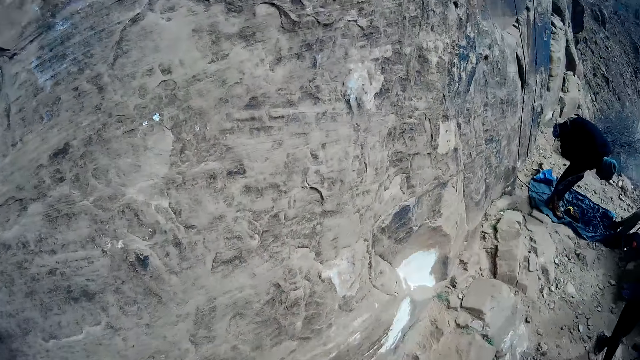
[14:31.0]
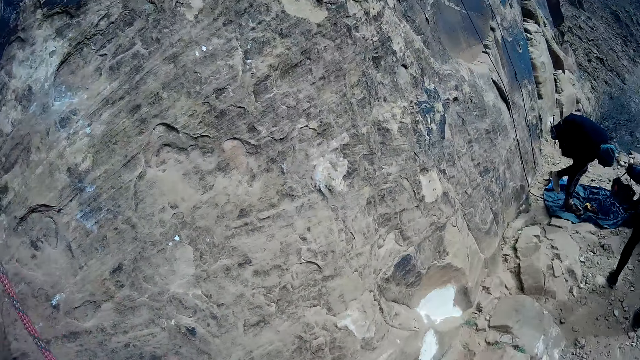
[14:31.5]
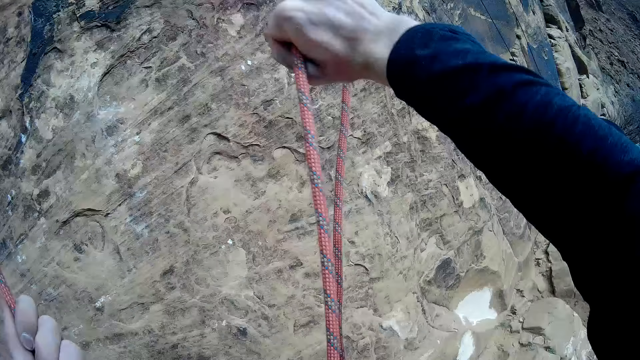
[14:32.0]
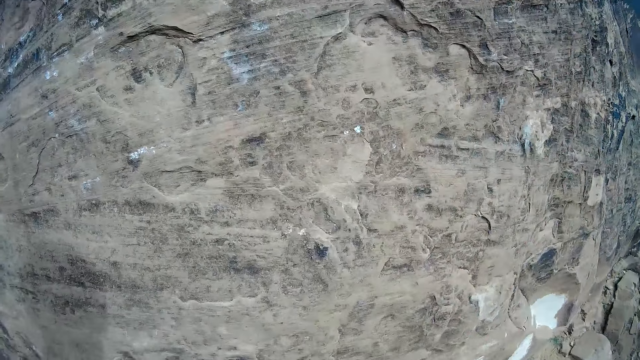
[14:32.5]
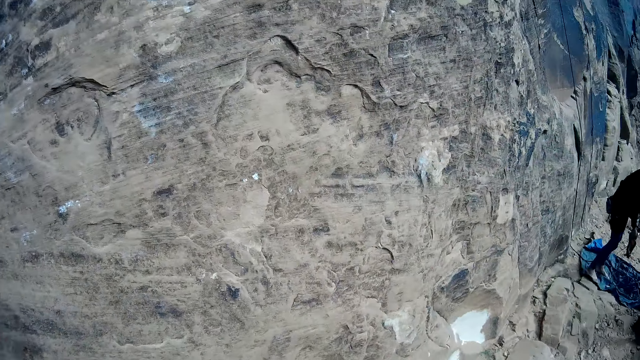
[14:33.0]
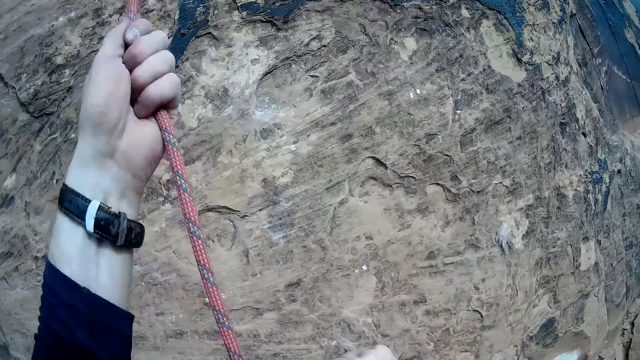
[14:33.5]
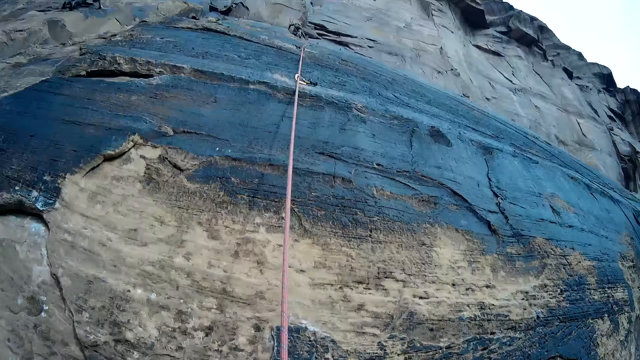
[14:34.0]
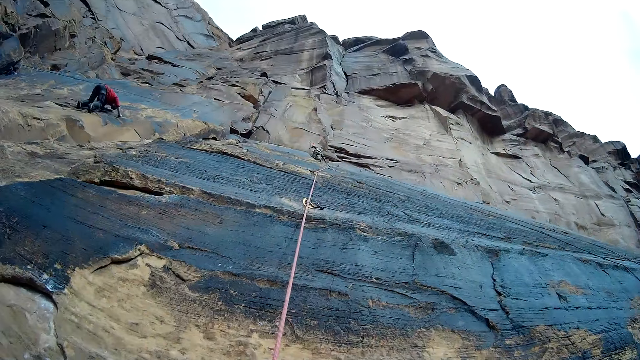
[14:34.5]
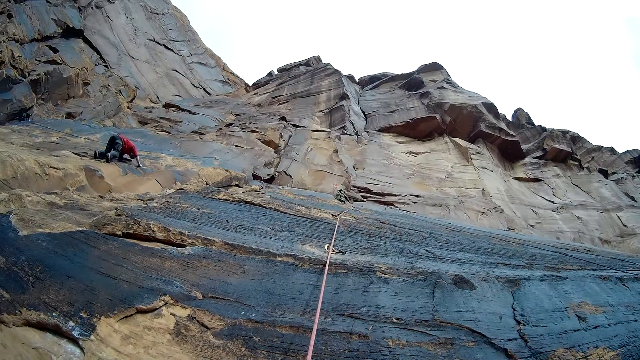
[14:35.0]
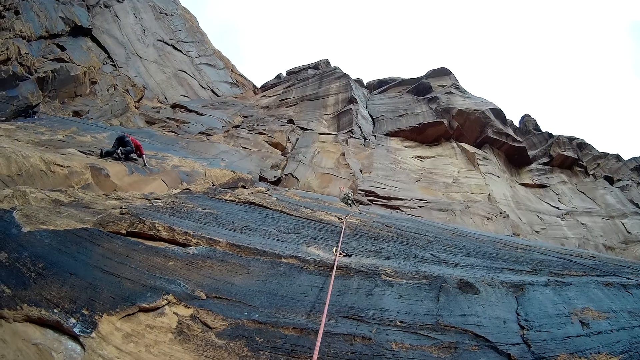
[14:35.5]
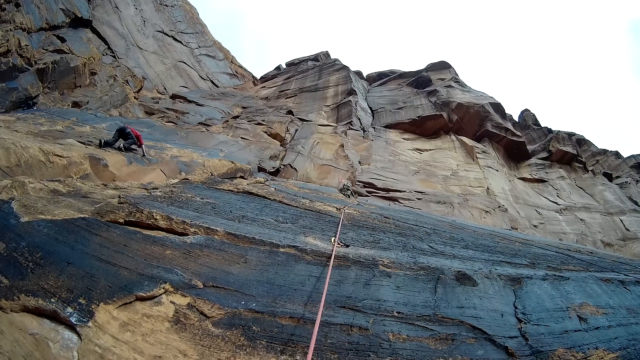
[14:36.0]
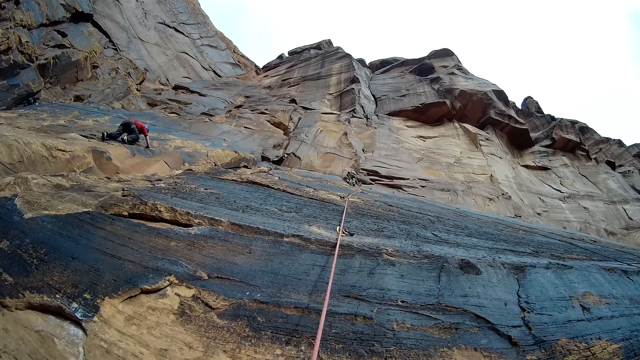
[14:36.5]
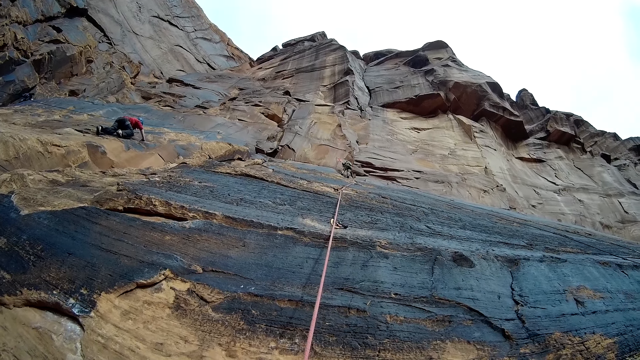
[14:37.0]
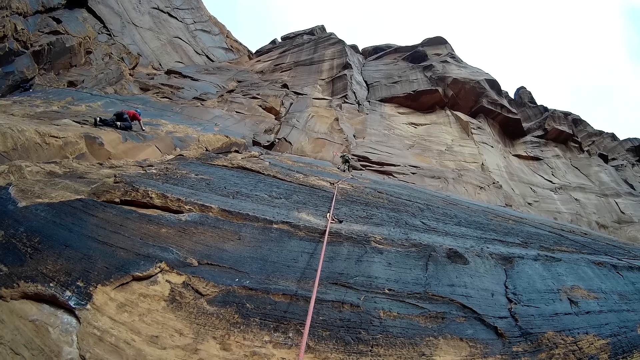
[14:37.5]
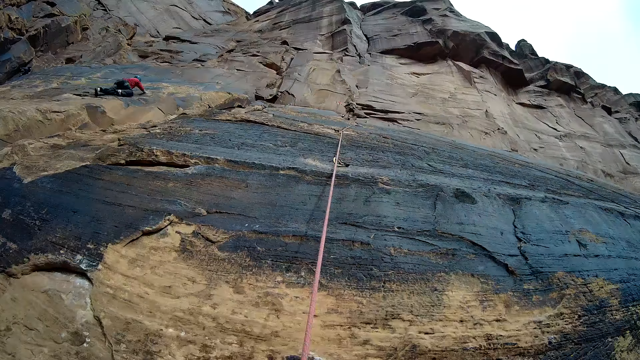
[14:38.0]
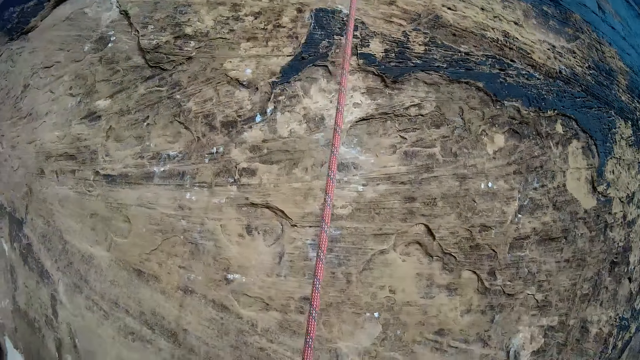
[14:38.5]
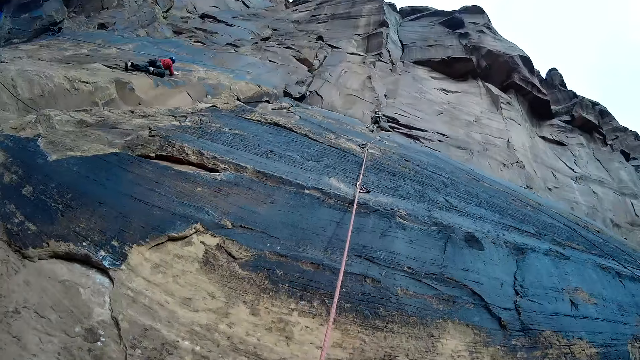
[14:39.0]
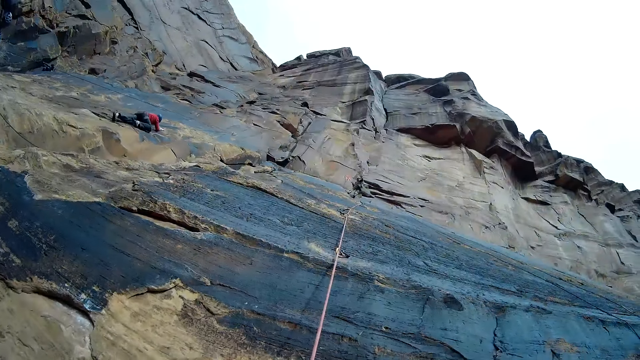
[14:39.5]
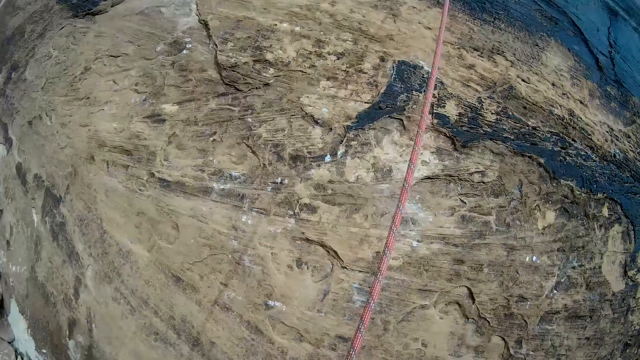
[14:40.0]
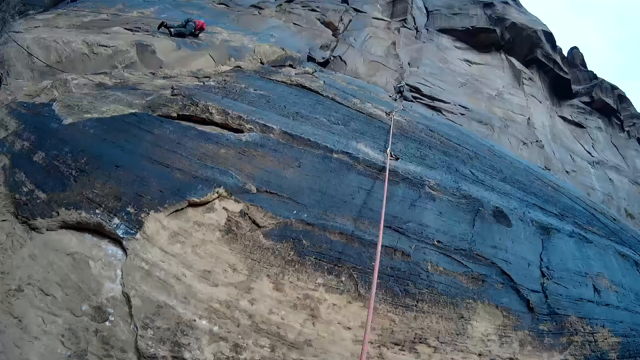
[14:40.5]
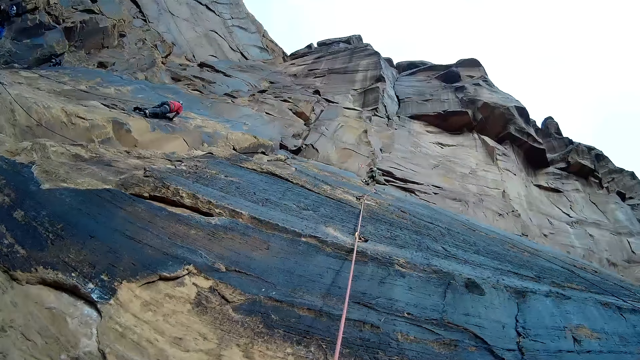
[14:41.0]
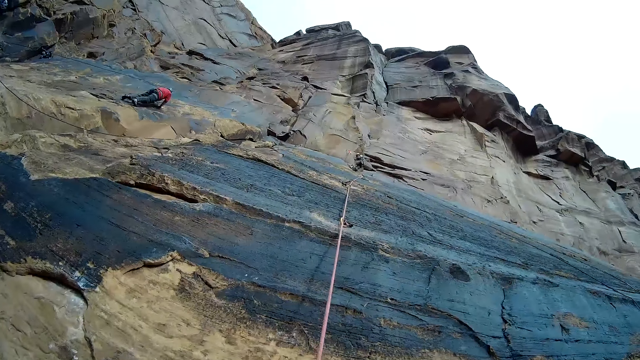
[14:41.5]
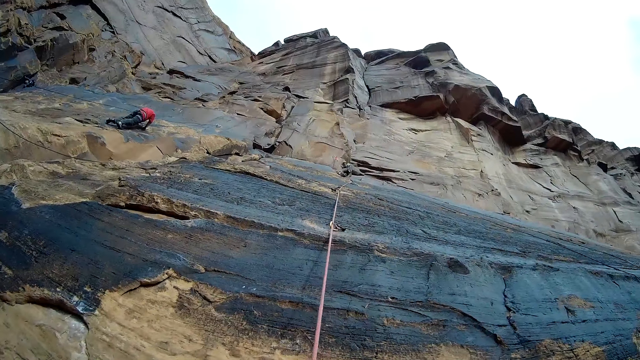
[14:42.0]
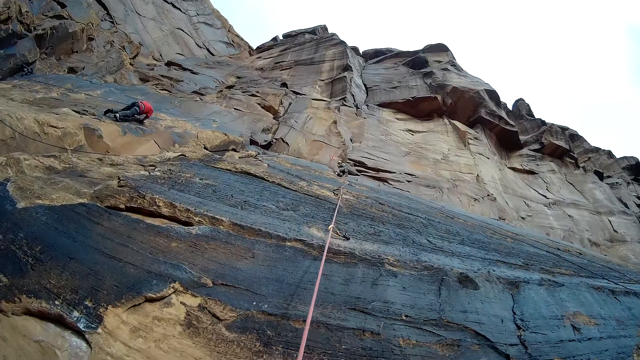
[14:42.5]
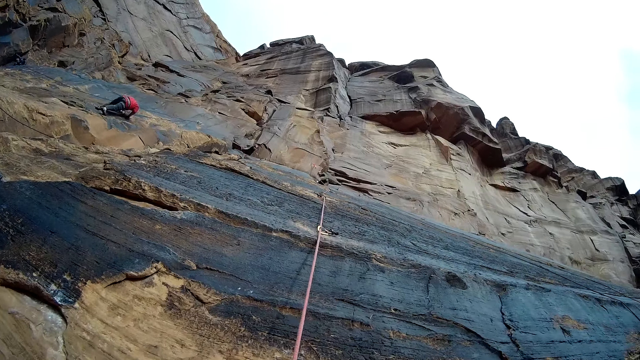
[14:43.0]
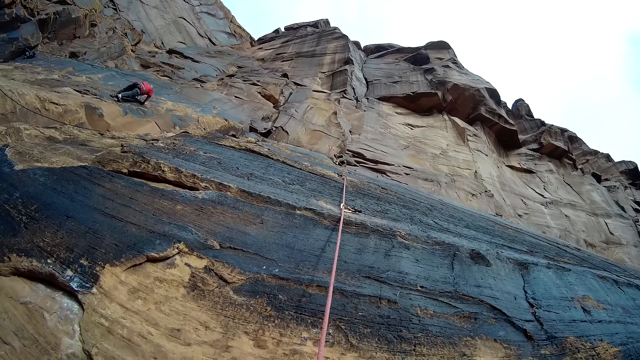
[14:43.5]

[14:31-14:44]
A man walks around. Another man climbs the mountain. The camera wearer looks around.

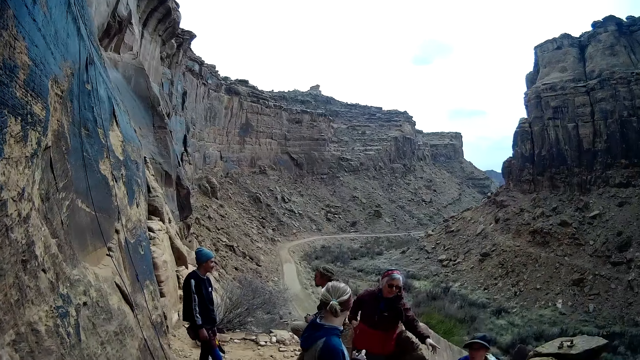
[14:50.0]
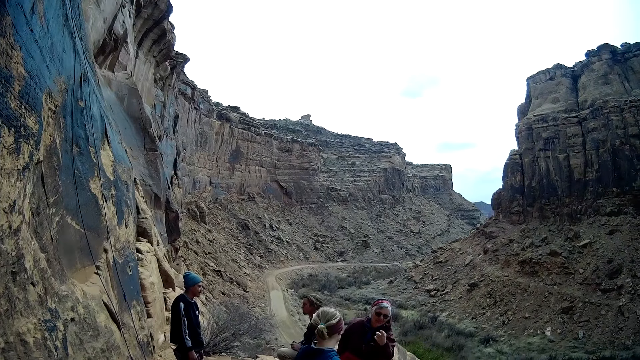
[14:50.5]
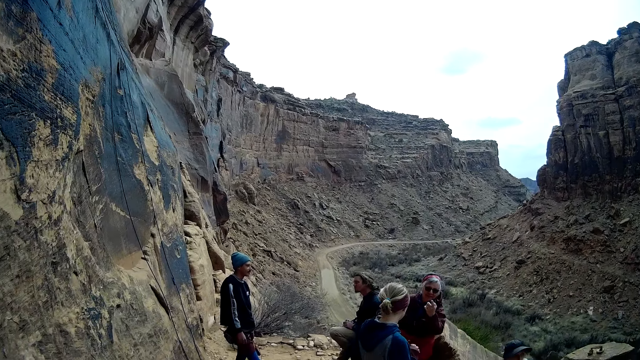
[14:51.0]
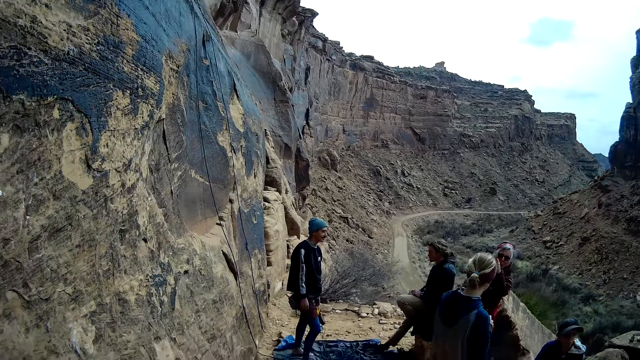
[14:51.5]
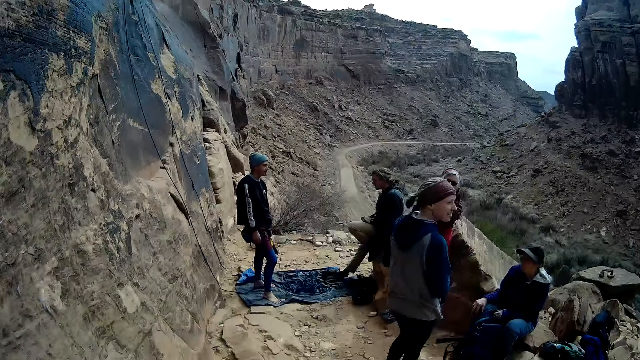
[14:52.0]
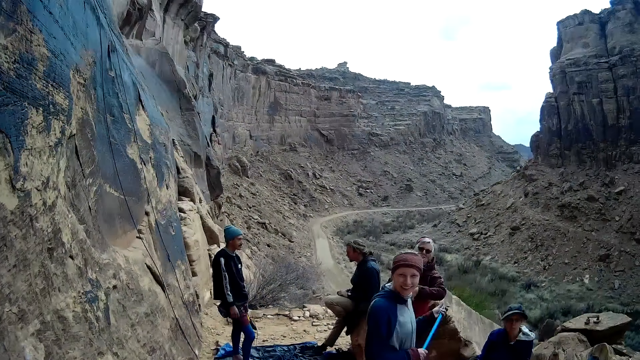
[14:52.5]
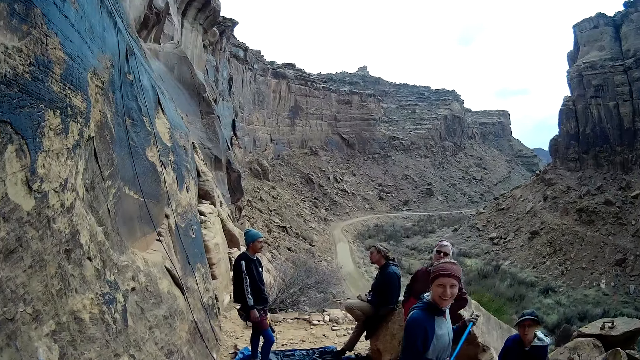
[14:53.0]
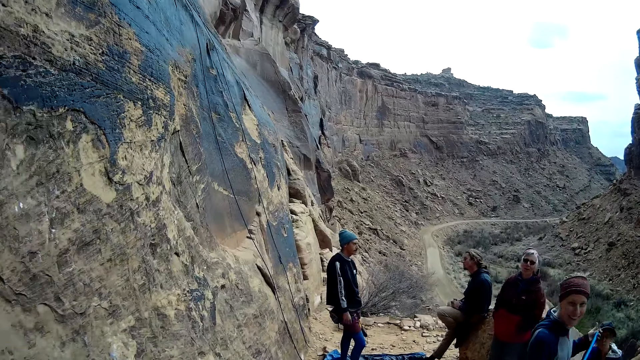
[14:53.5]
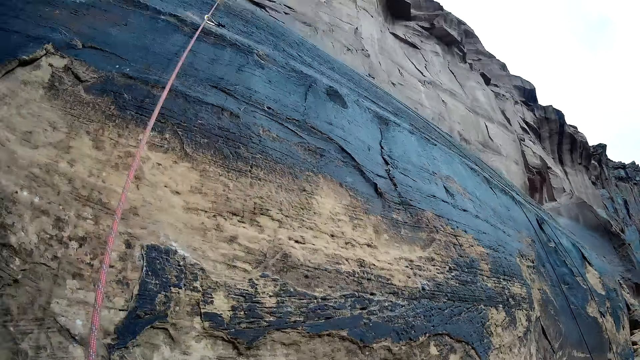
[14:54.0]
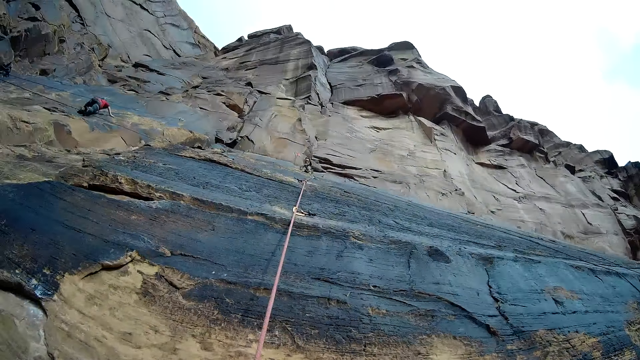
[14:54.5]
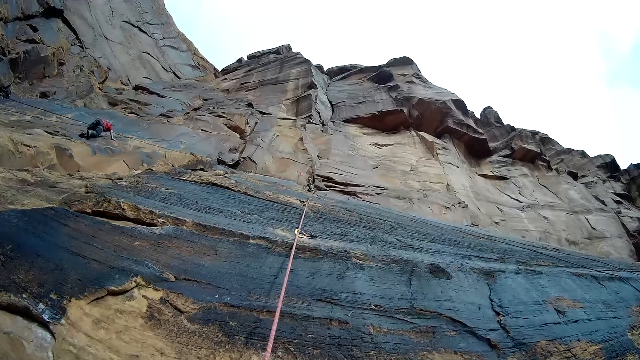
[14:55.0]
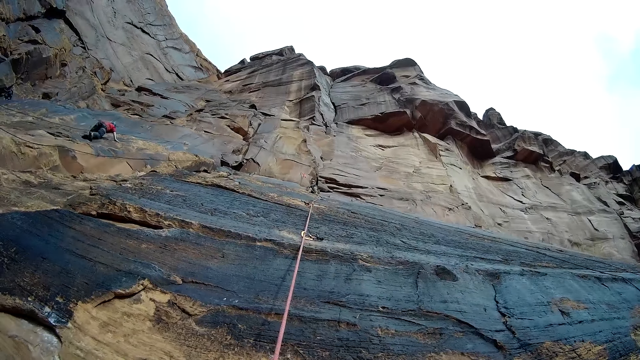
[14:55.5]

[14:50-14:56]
A man converses. Another man looks around. The camera wearer looks around. They look forward.

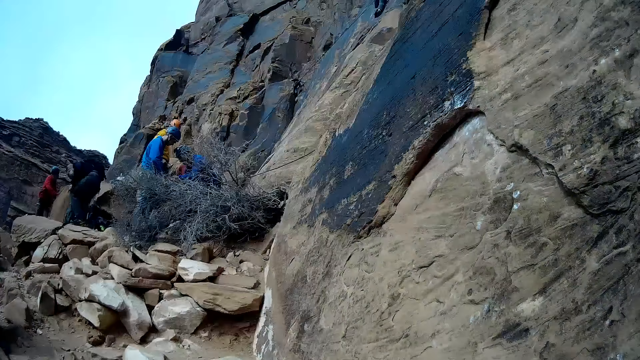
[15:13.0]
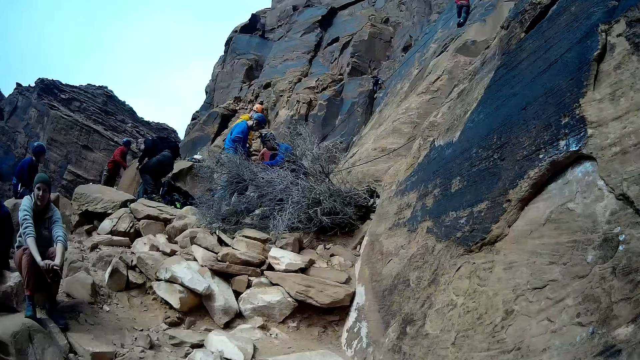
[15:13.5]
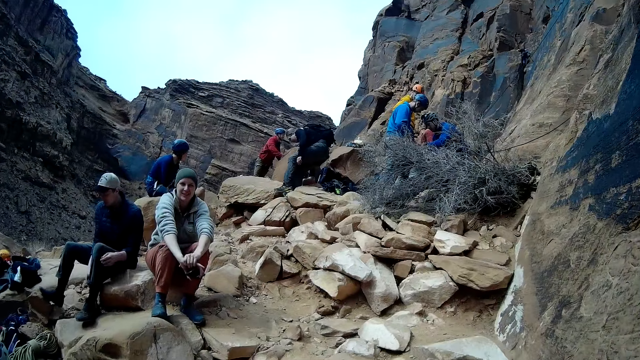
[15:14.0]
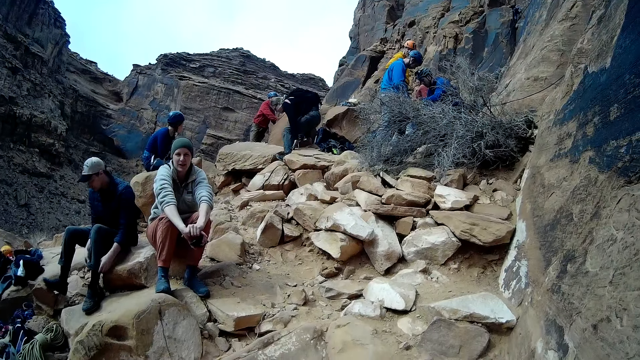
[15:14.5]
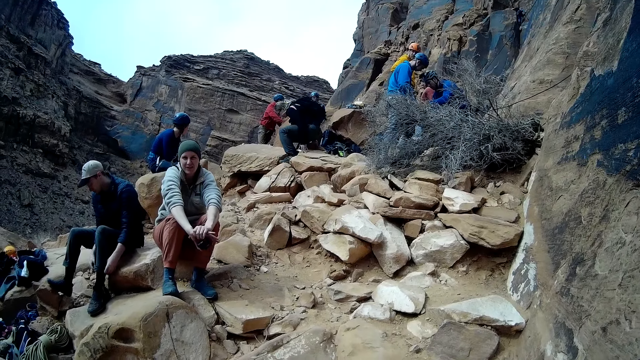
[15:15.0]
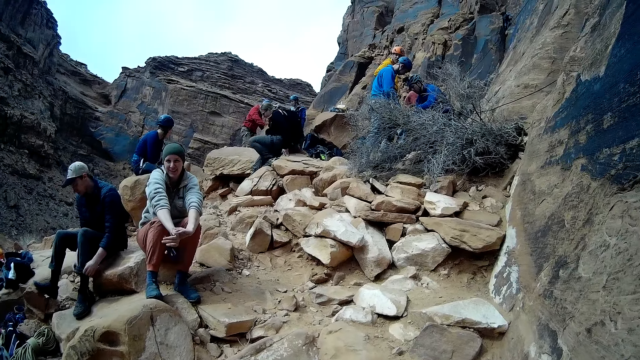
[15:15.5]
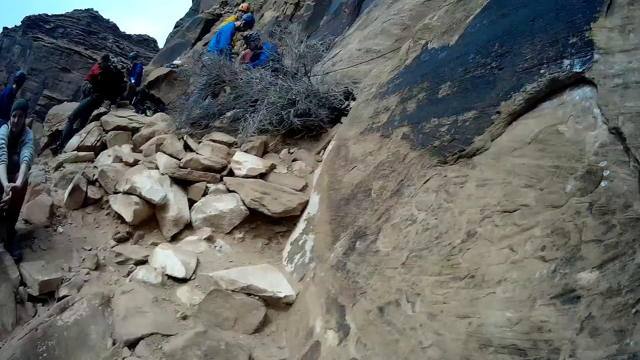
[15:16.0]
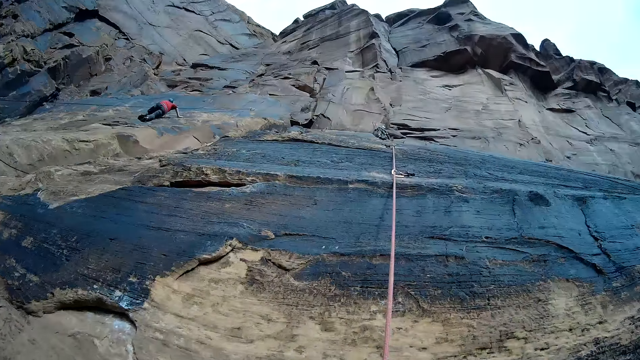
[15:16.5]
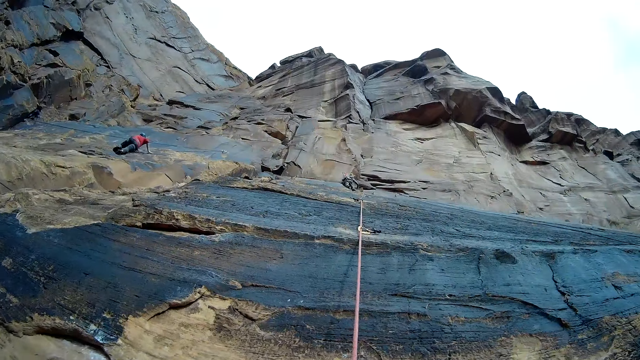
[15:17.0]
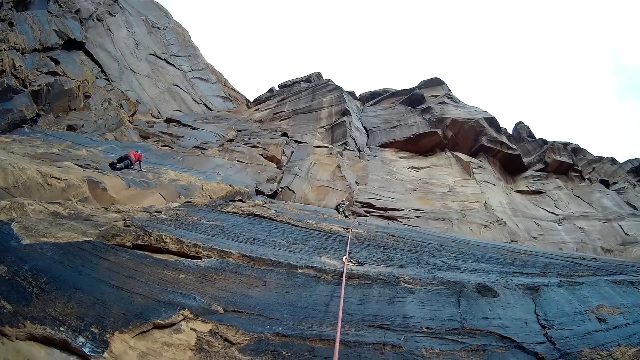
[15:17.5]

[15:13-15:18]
A man appears. Another man pulls the socks. Another man steps forward. A woman discusses with a man at the base of the mountain. Another man climbs the mountain. The camera wearer looks at the man at the top of the mountain.
